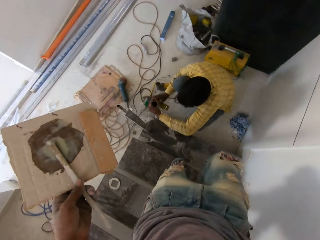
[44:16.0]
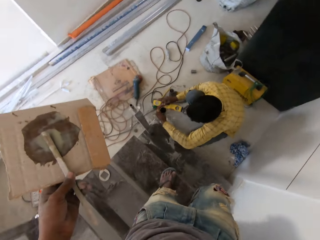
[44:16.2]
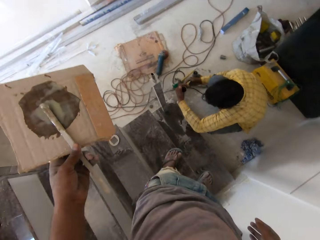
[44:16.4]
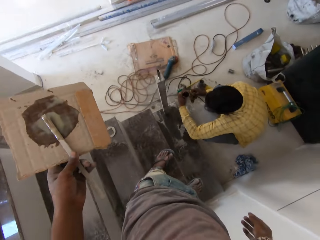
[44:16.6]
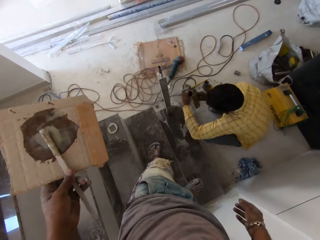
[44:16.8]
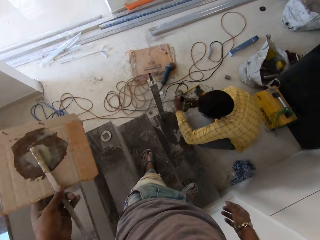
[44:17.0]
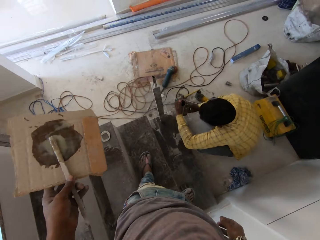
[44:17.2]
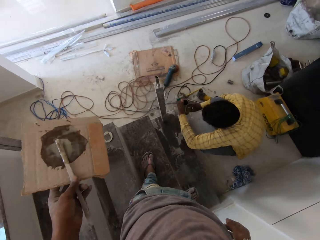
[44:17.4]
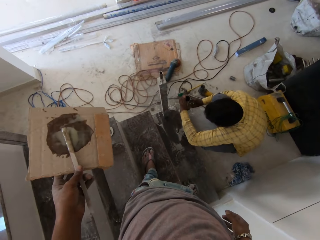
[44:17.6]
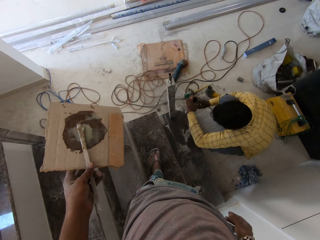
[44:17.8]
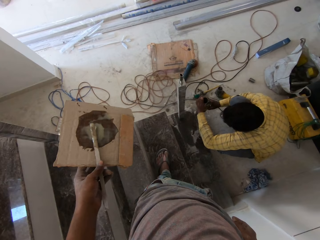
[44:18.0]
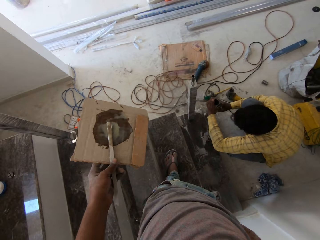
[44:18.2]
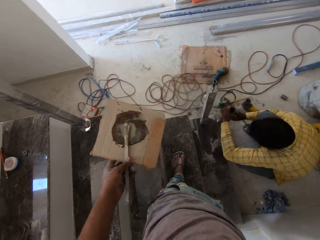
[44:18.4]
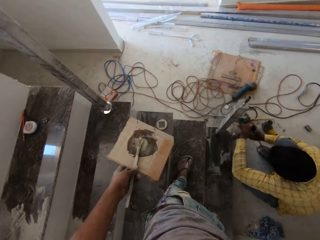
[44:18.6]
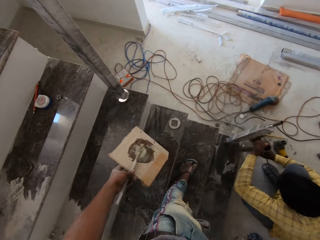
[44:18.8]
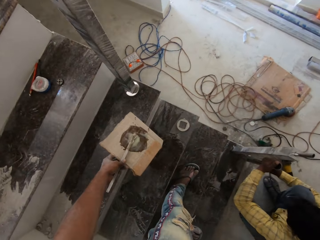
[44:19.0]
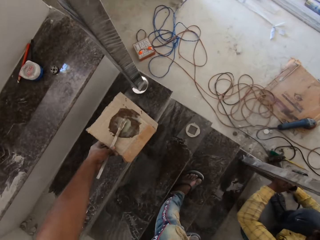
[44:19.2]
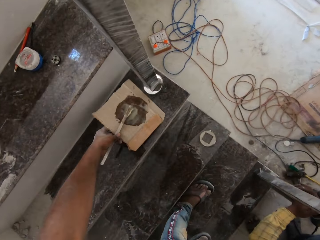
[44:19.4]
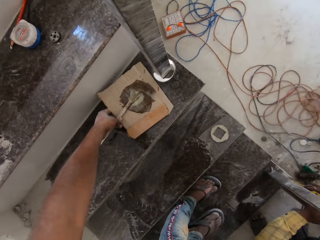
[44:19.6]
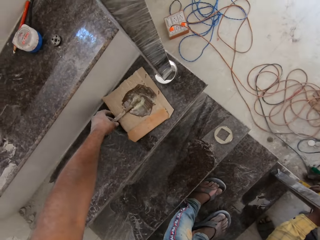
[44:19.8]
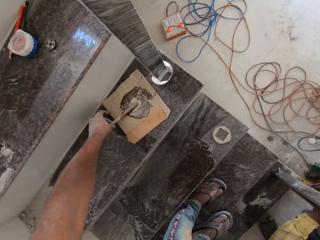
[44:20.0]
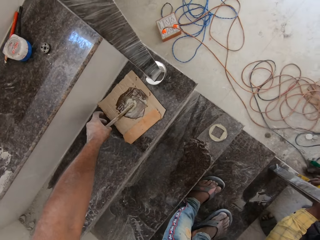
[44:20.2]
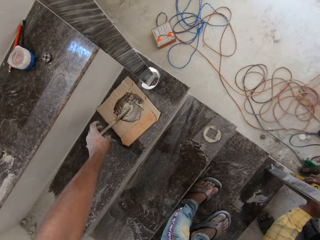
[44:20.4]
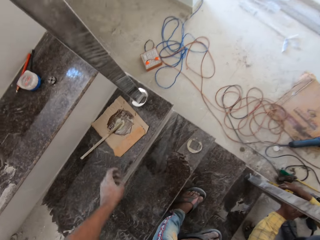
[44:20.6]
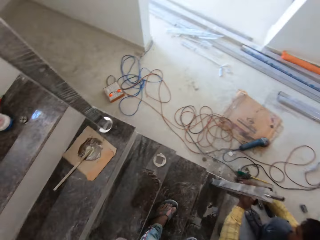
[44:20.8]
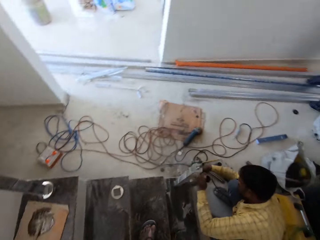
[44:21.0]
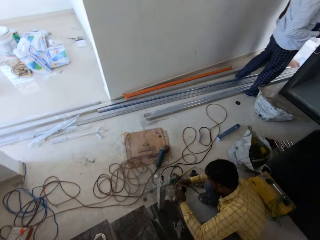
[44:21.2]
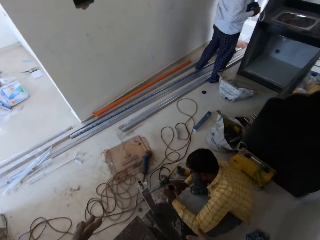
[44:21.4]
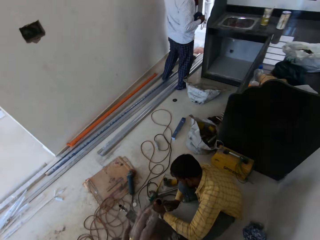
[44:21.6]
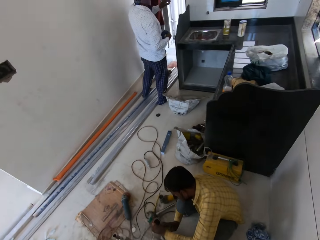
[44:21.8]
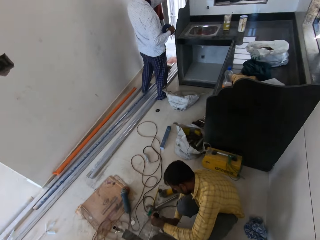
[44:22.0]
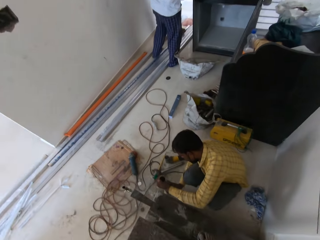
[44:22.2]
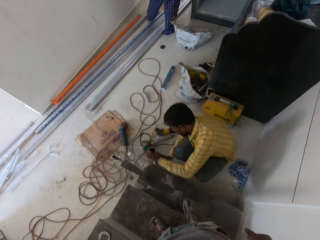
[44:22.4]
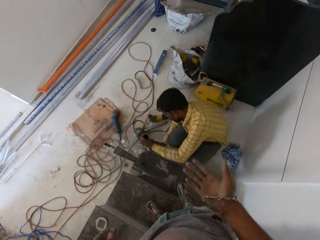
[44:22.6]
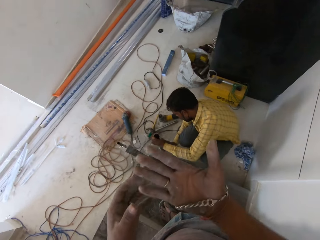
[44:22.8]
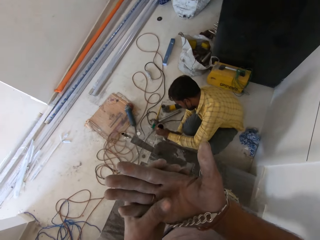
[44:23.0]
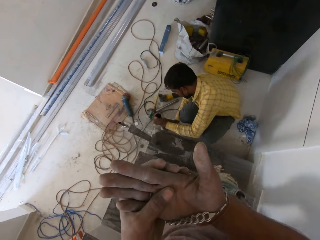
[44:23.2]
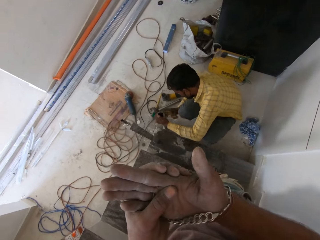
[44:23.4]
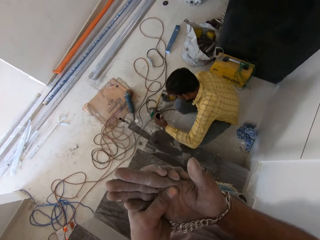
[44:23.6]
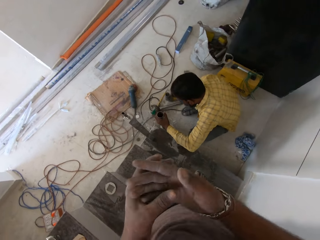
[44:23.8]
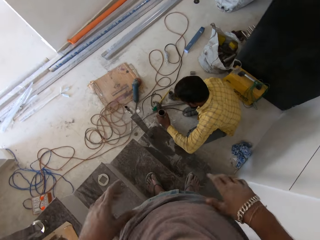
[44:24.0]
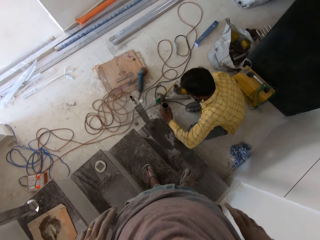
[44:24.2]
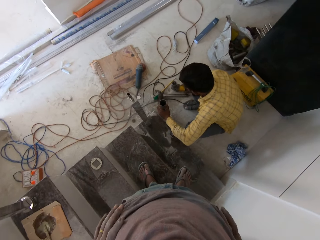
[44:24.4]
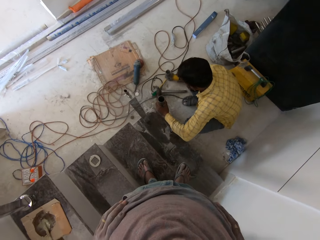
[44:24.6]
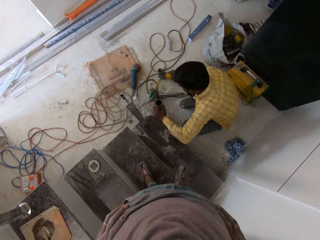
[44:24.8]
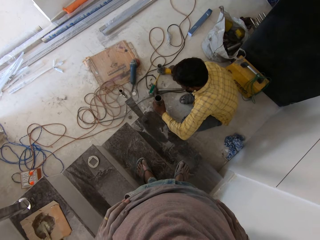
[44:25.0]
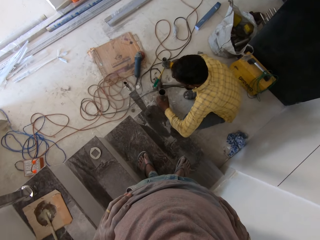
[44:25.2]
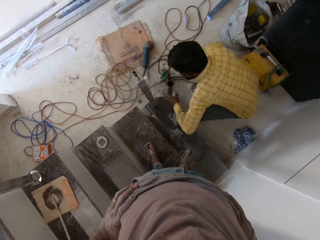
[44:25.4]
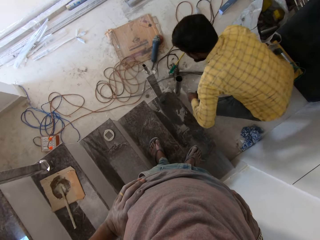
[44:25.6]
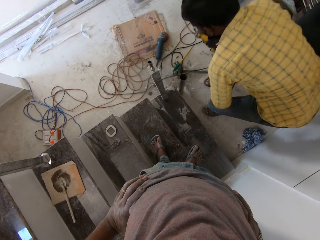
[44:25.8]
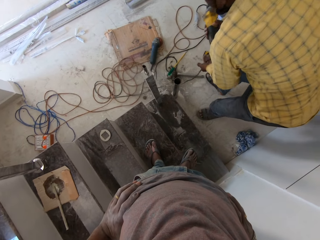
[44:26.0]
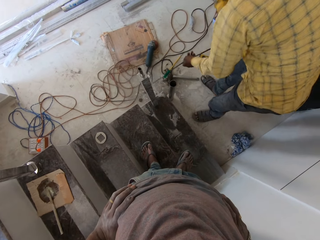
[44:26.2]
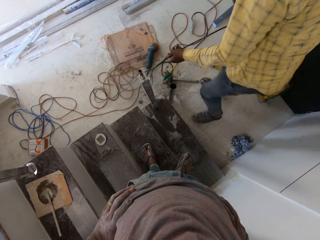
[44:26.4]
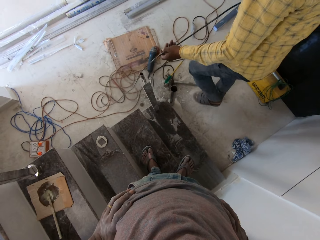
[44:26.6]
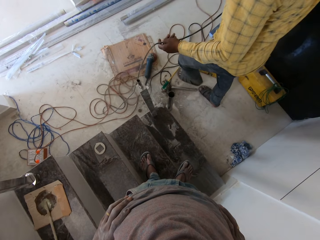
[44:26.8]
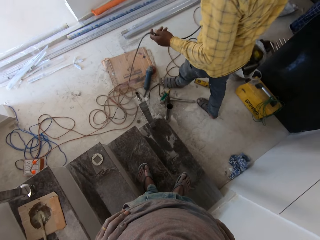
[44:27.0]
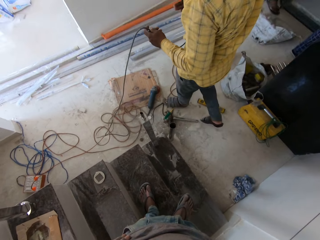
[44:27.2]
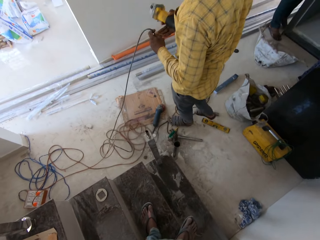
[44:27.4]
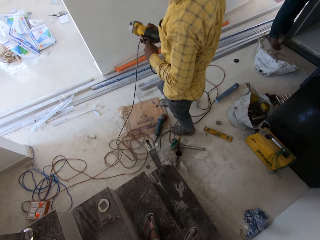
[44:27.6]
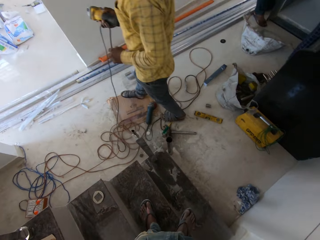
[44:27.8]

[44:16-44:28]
A man holds a spirit level in his right hand. The man interacts with another man. The first man measures a metal pipe in his left hand with the spirit level in his right hand. The camera wearer places the paperboard in his left hand on the staircase. He hits both hands together. He touches his right hand with his left hand. He looks at the hand. The first man places the spirit level in his right hand on the floor. The man moves an angle grinder on the floor with his right hand. The man picks up the angle grinder from the floor with his right hand. The man holds the power cord of the angle grinder in his right hand with his left hand. The man passes the power cord from his left hand to his right hand.

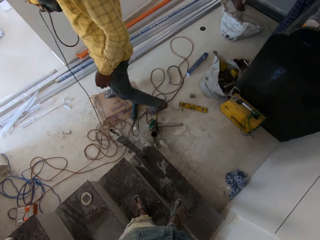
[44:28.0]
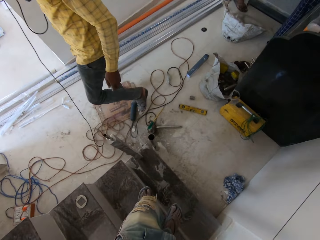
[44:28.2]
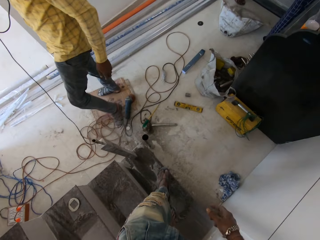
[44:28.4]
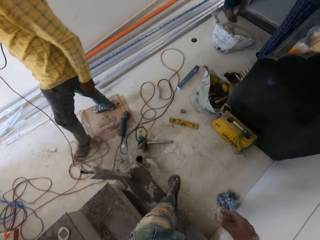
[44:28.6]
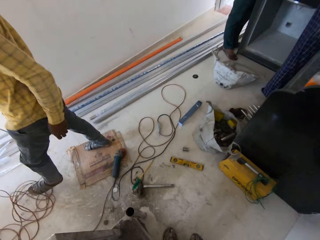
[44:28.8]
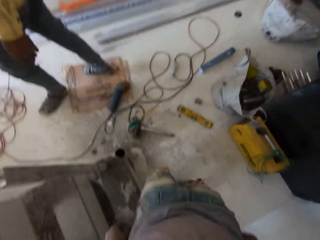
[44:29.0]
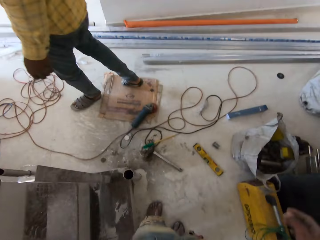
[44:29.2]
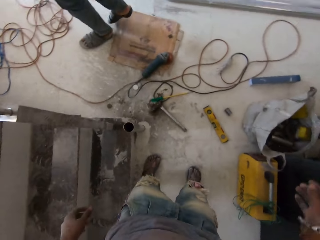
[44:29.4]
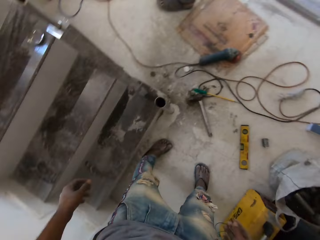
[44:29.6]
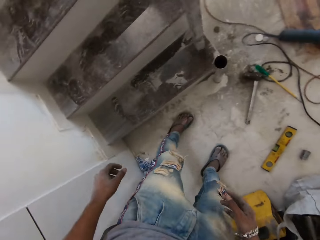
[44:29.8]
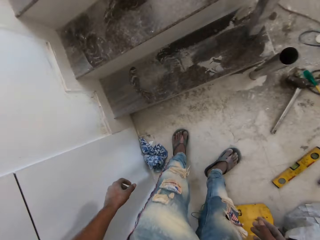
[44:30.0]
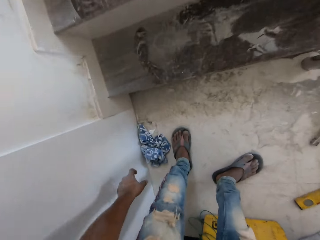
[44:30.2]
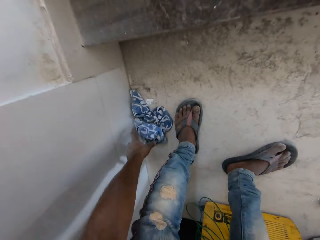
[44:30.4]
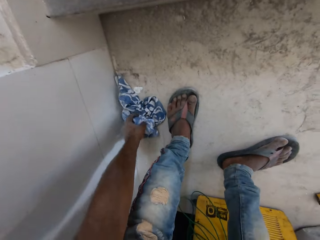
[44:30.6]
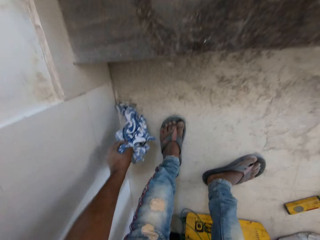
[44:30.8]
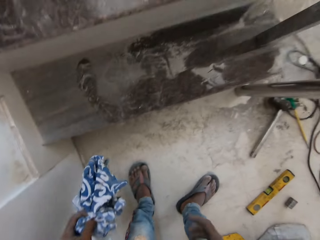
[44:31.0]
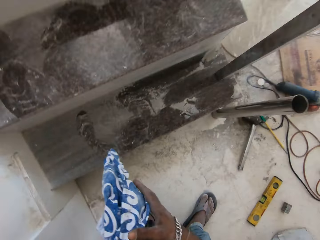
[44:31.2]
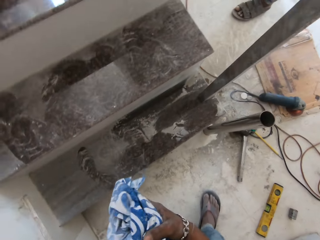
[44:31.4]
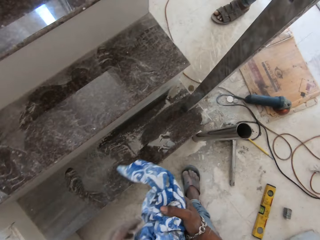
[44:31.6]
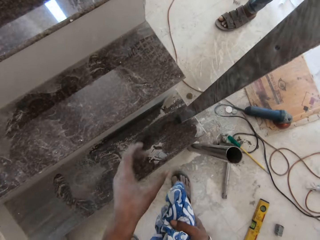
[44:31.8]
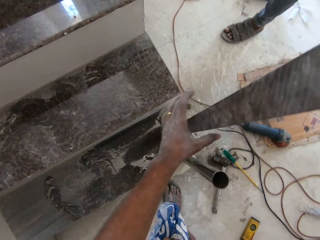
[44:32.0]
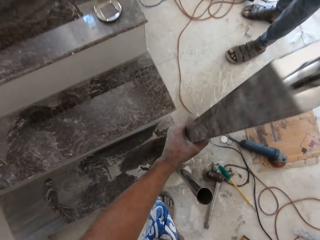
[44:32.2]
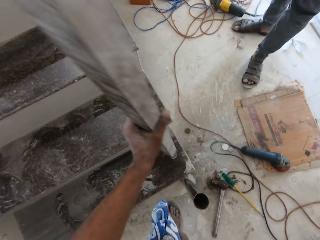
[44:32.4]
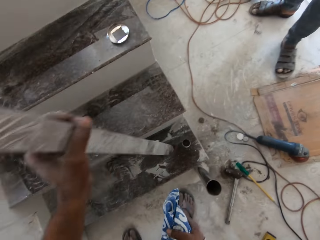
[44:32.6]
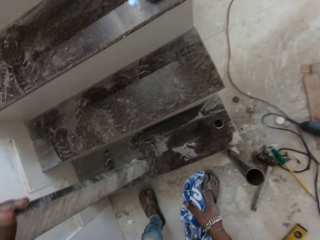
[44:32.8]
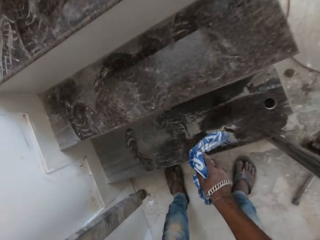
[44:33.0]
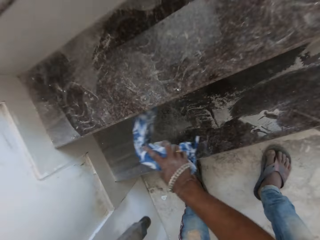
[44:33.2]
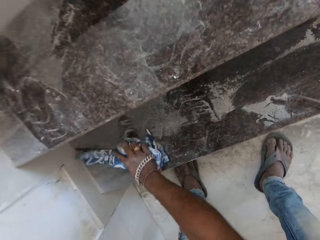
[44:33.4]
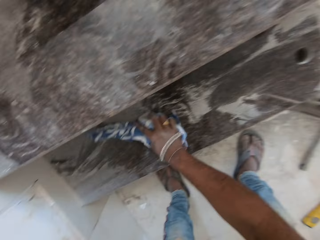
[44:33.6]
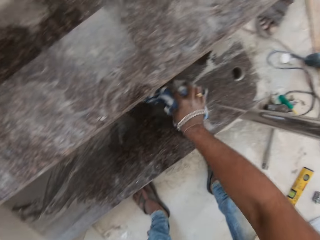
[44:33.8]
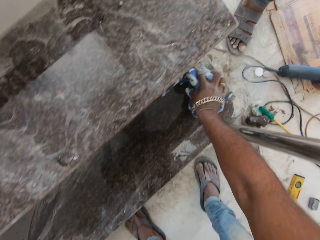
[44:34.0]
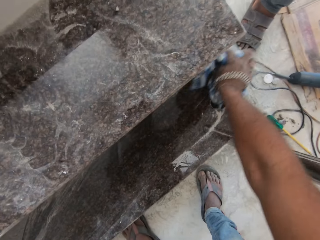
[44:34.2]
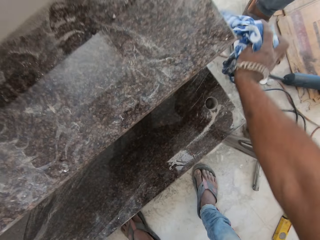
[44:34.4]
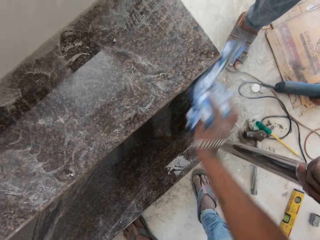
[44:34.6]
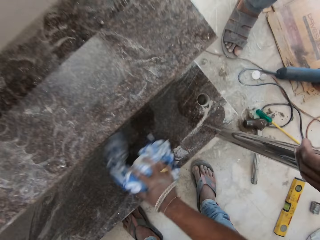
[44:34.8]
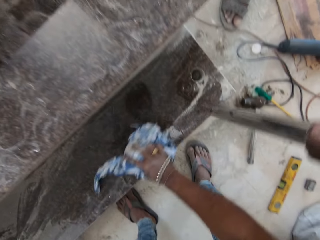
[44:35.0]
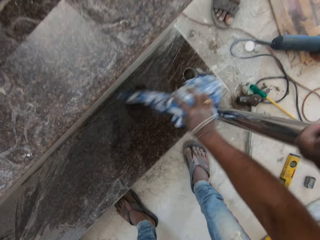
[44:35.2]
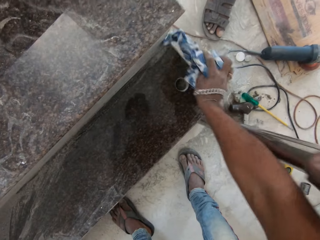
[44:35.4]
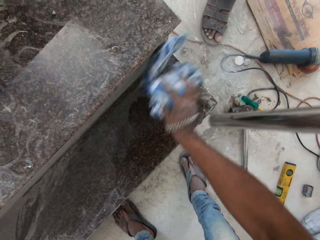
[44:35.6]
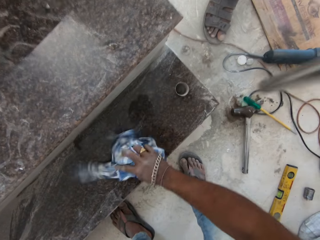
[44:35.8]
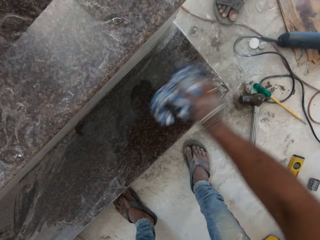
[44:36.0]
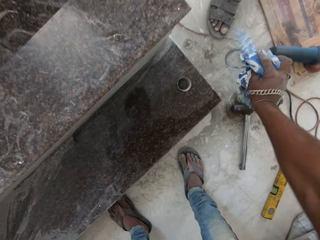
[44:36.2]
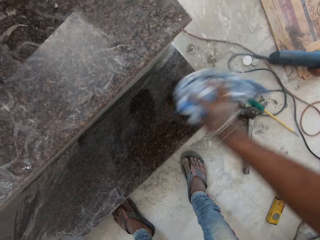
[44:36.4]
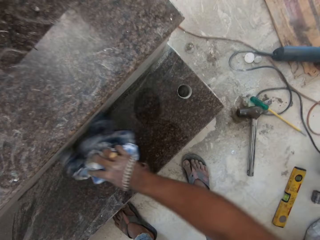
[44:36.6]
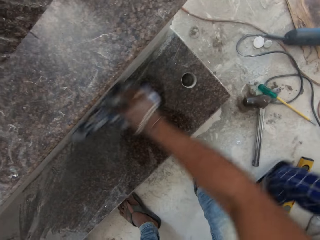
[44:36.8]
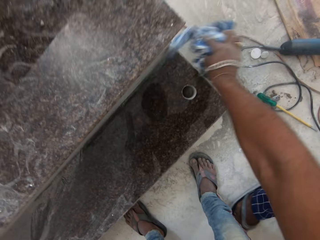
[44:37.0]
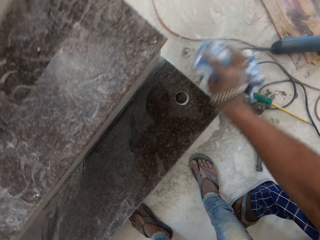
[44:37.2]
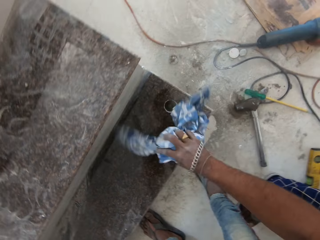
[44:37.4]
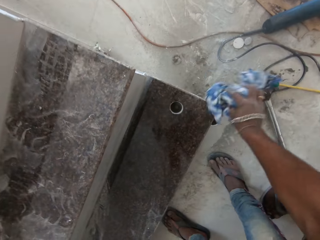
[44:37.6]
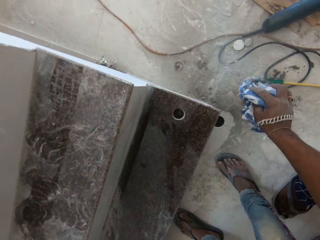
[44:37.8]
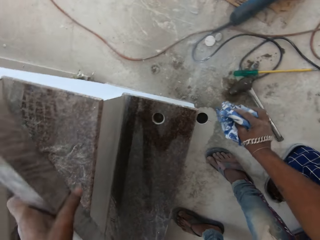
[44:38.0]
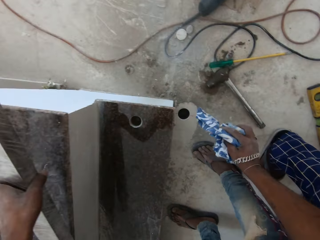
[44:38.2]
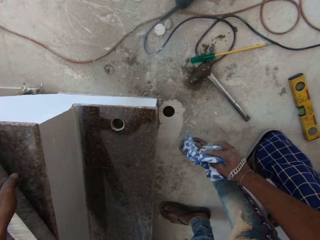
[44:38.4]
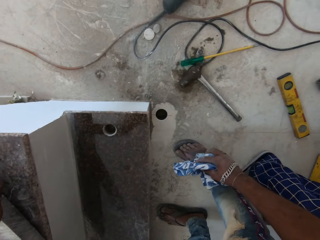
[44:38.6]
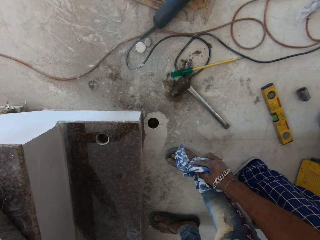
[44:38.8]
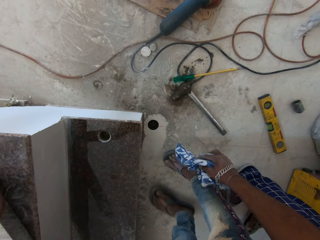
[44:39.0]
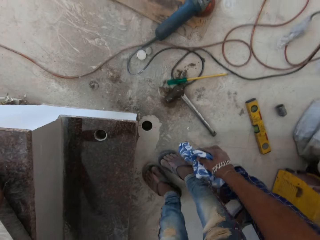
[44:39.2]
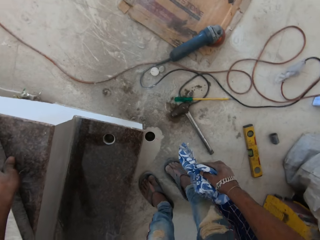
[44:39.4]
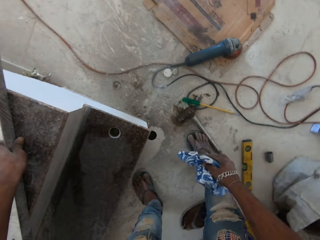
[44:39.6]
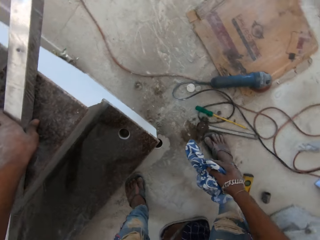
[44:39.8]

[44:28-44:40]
The camera wearer jumps from the staircase to the floor. He picks up a cloth napkin from the floor with his left hand. He passes the cloth napkin from his left hand to his right hand. He pulls a baluster from a hole in the staircase with his left hand. He wipes the staircase with the napkin in his right hand. He places the baluster in his left hand on the staircase.
